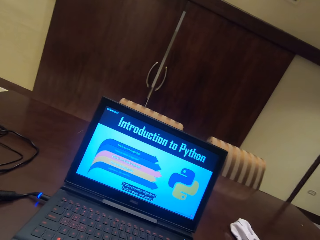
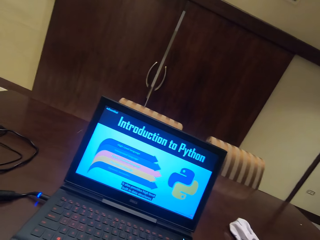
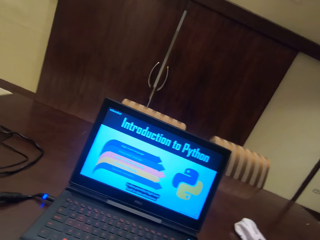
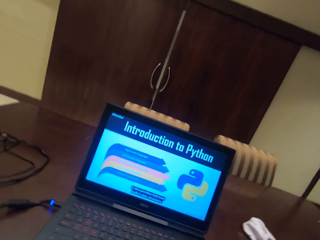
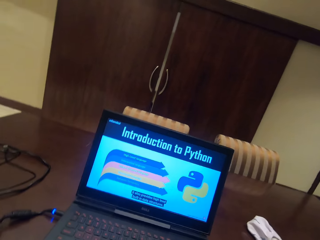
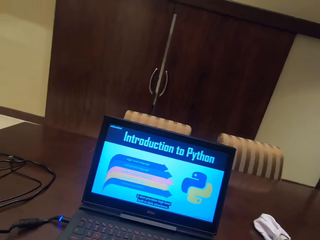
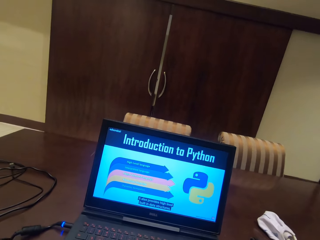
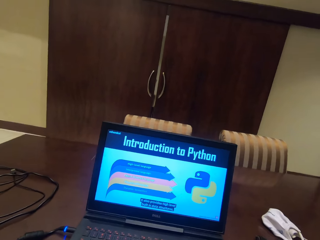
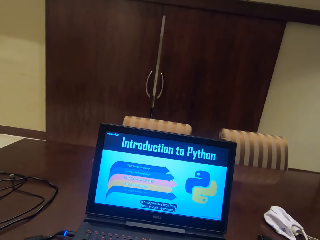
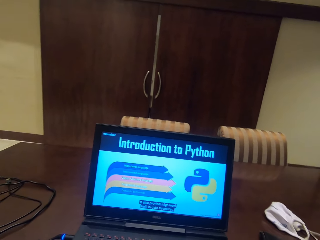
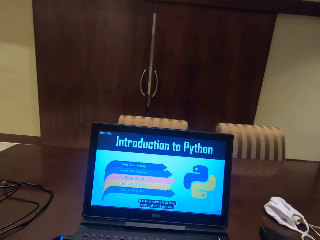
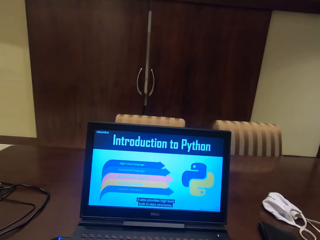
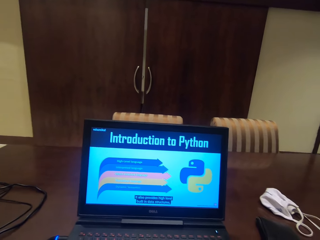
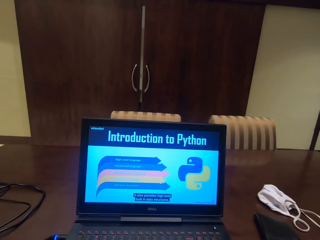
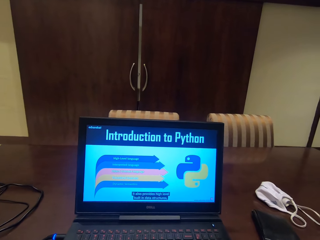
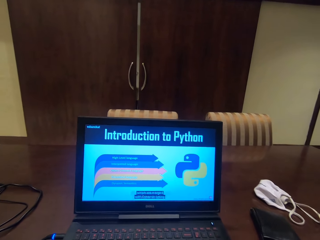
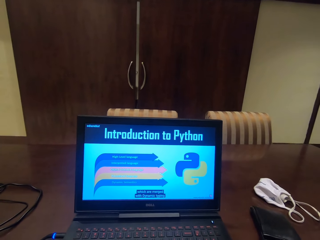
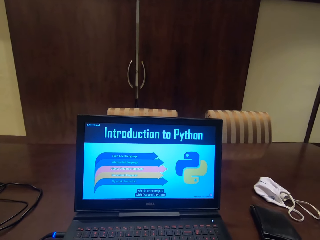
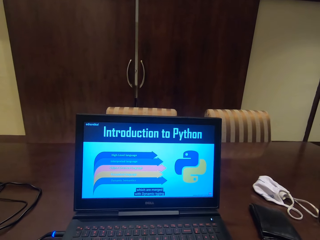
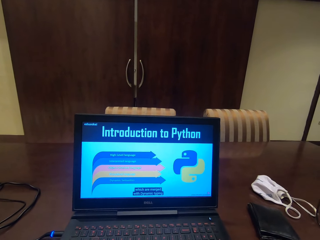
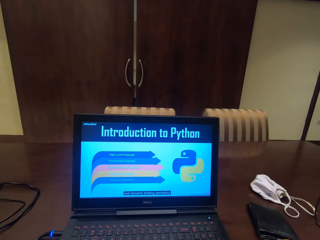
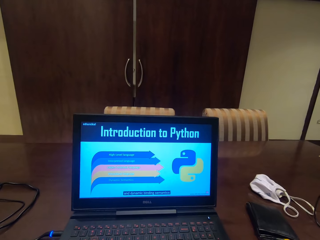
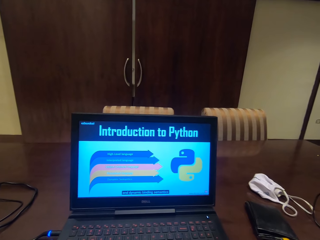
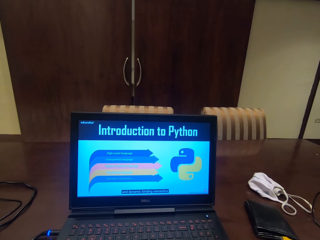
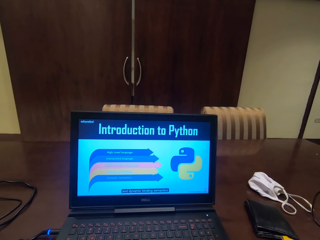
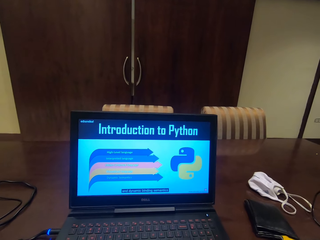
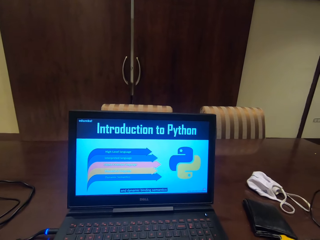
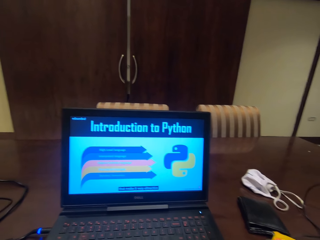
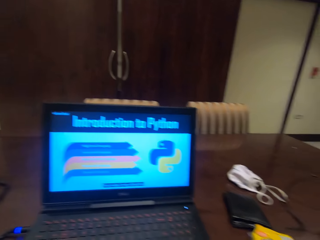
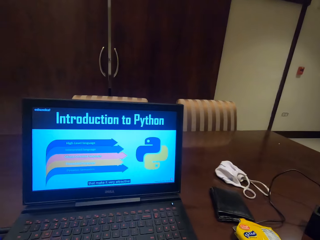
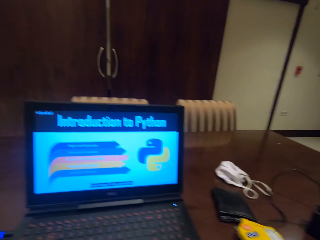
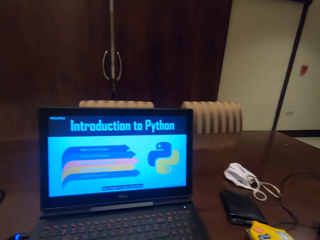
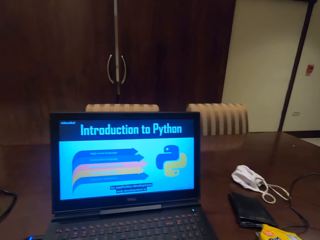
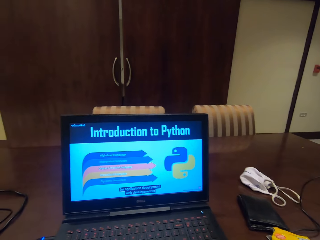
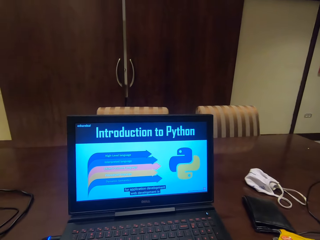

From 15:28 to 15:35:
The camera wearer continues watching the introduction to Python video from YouTube.

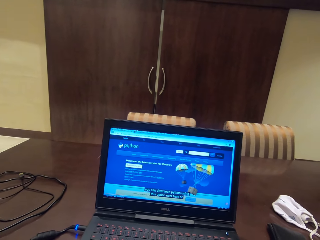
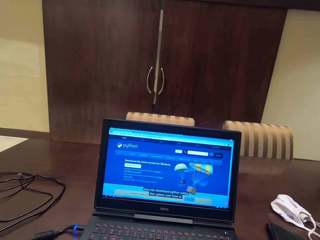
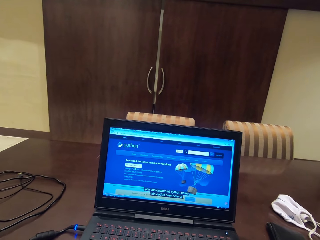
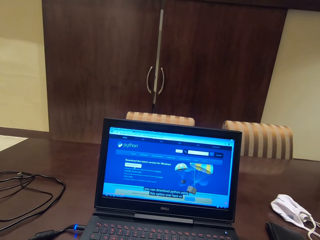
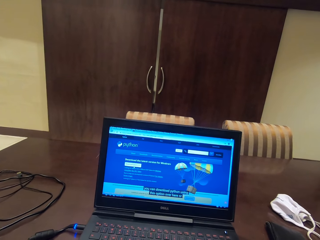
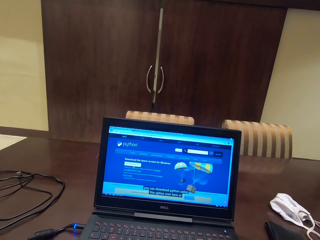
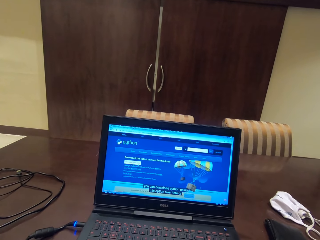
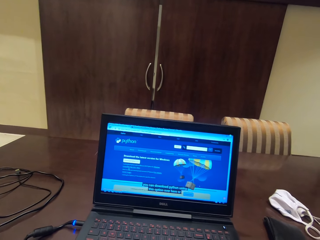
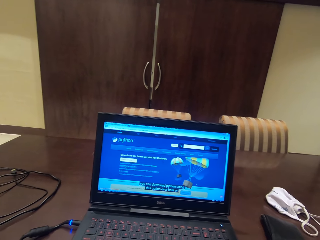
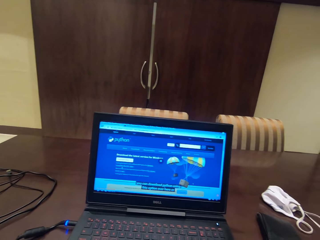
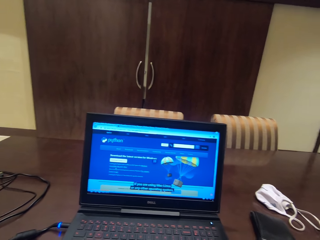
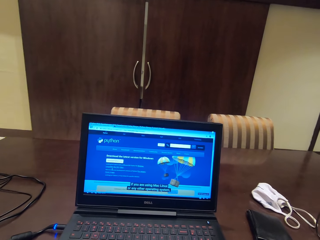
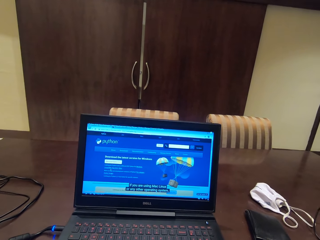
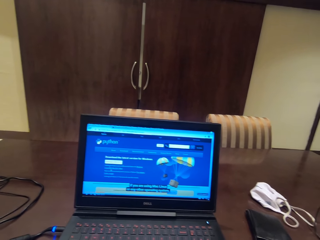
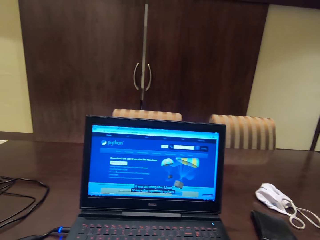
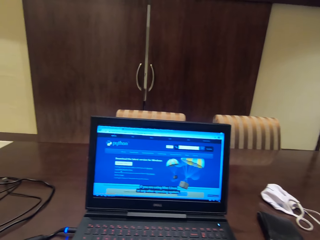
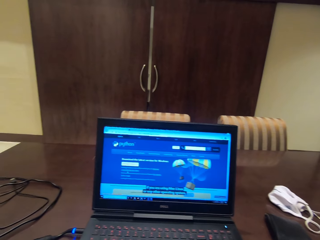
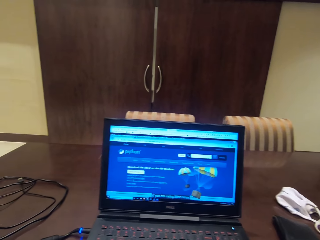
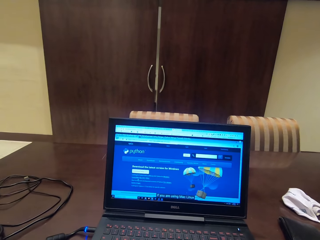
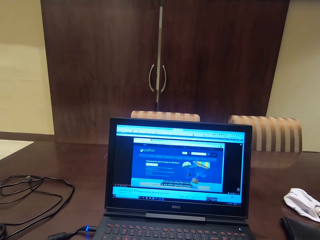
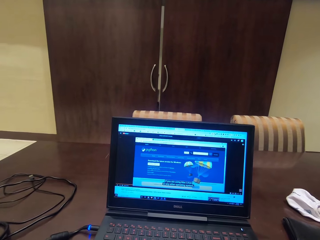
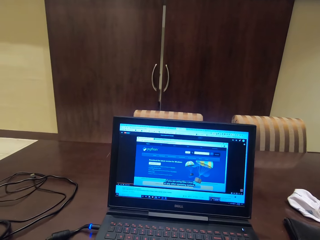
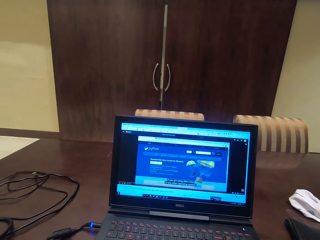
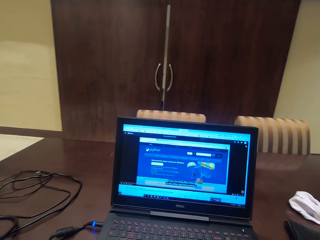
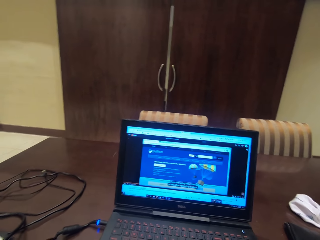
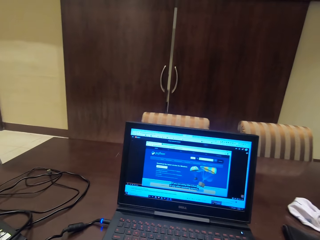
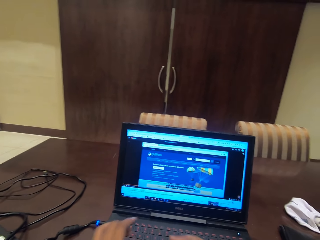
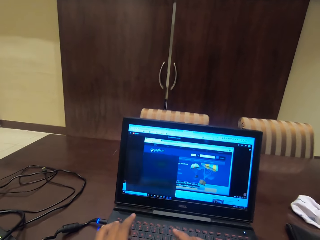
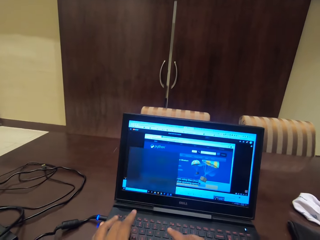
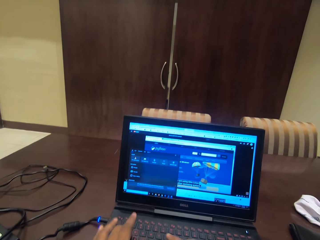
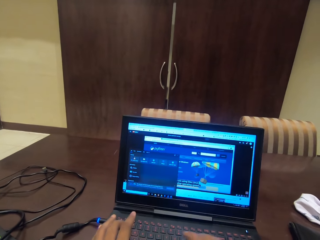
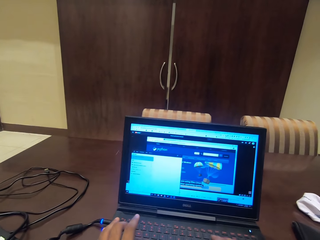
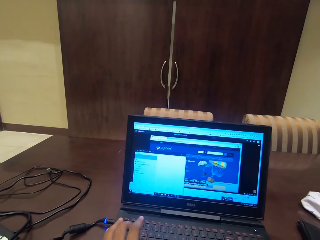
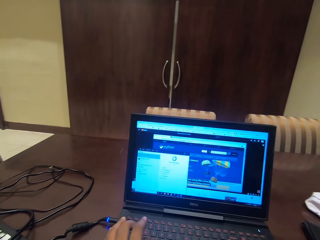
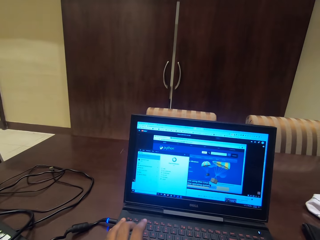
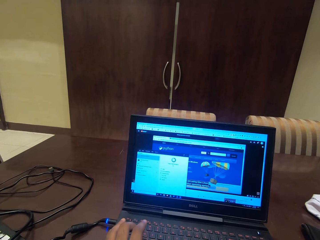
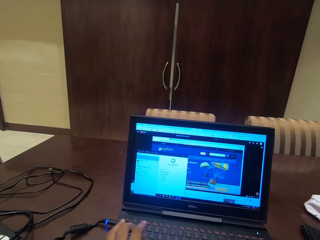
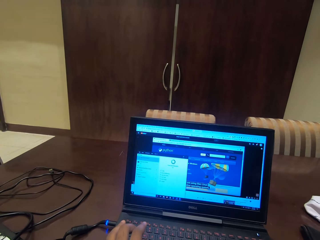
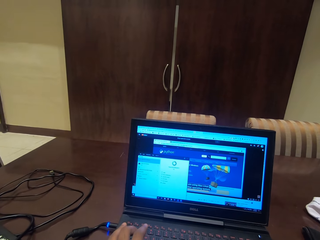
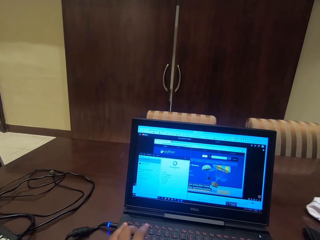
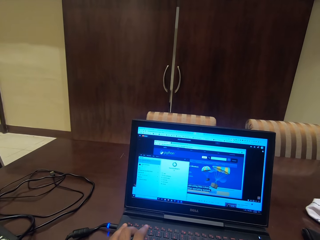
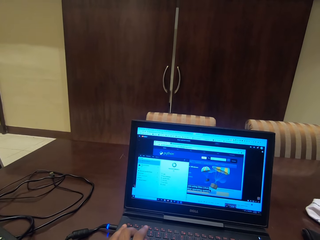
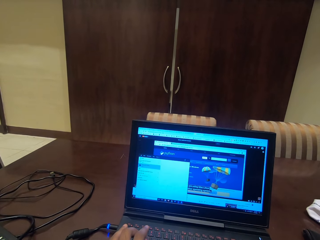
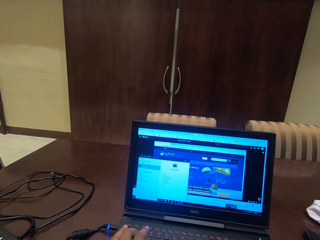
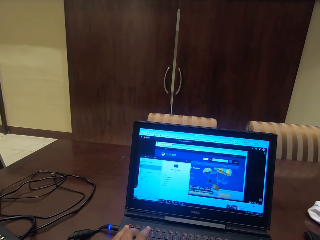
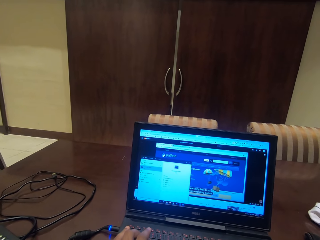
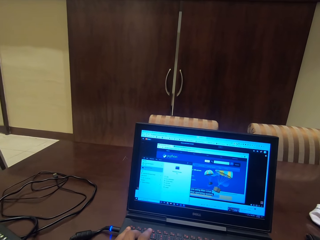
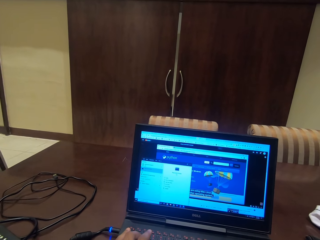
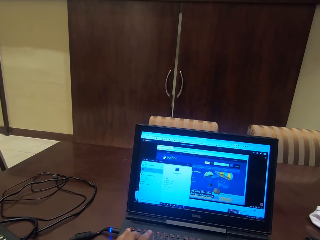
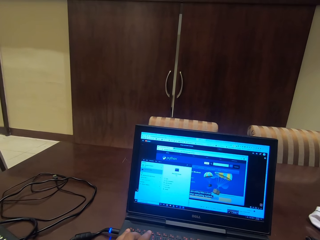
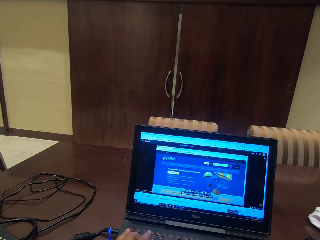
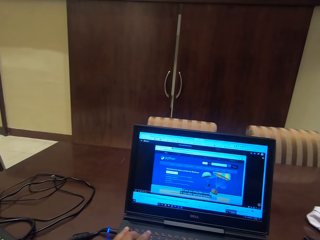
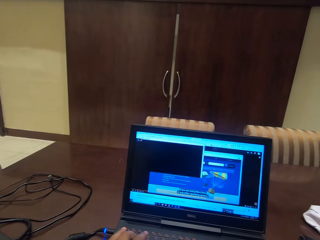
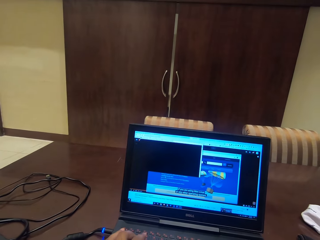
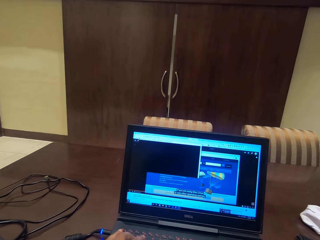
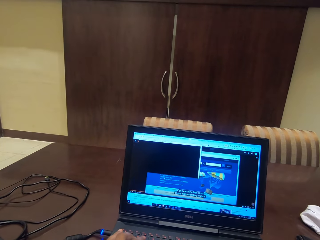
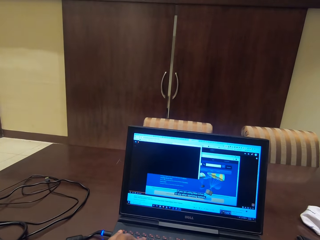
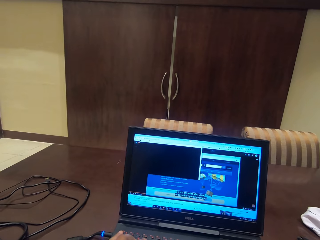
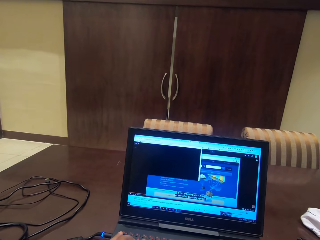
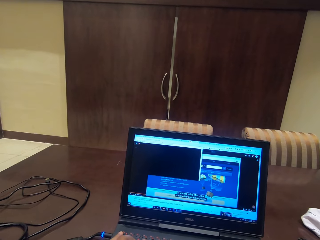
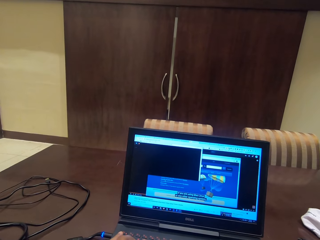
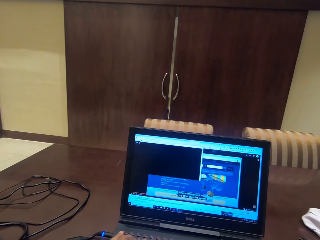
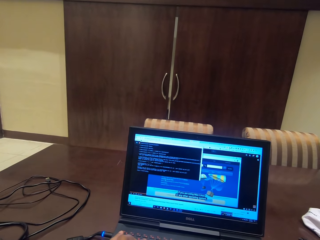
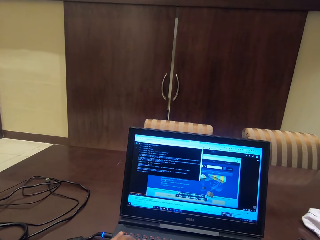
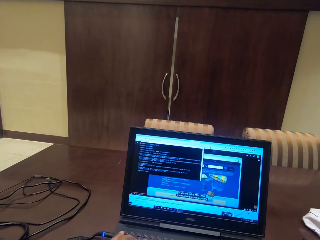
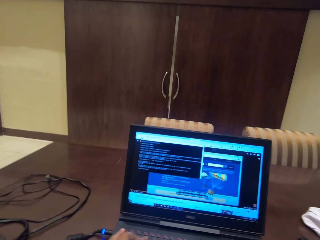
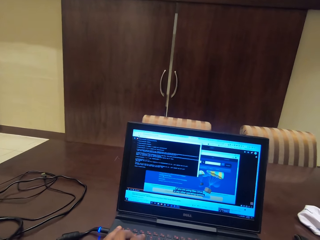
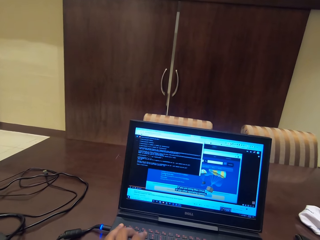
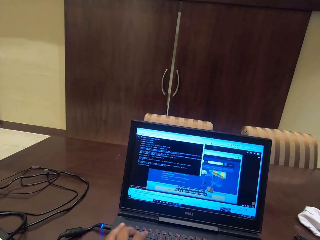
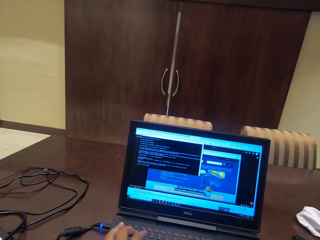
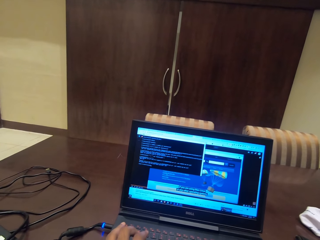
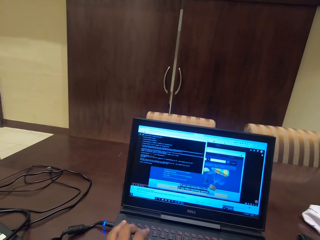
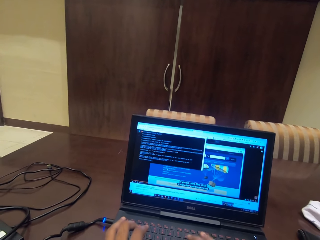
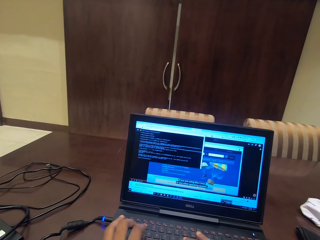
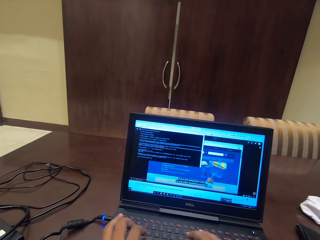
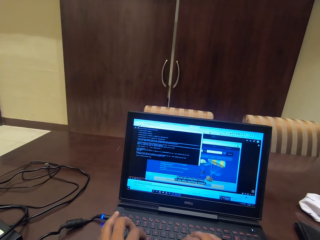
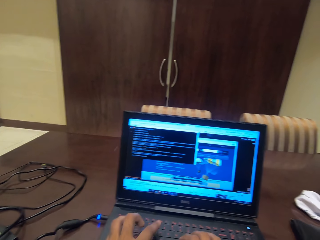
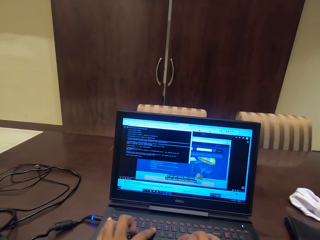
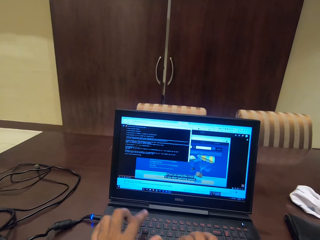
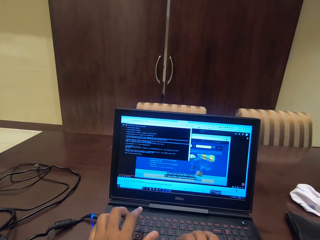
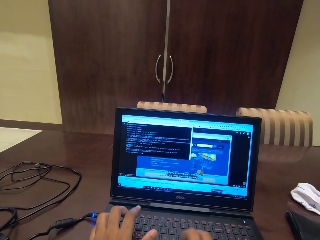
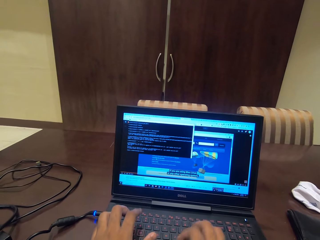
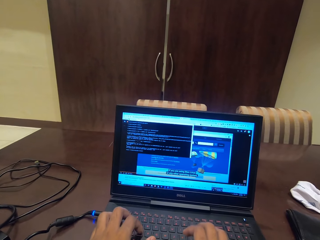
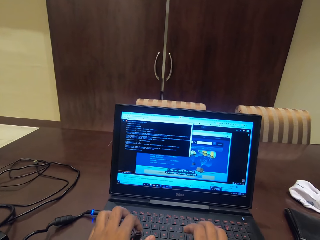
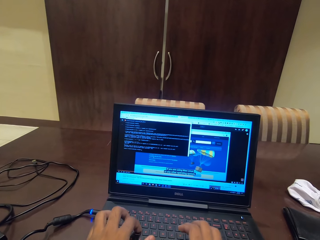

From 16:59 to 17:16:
The camera wearer pauses the video in the laptop. They scroll the page in the laptop. They type on the keyboard.
